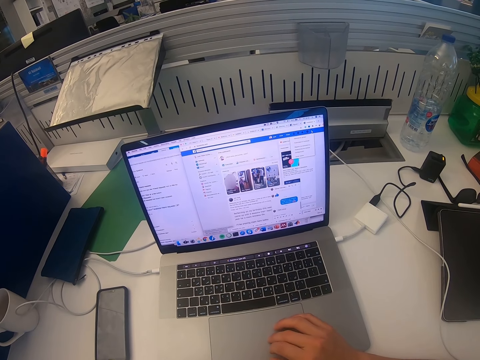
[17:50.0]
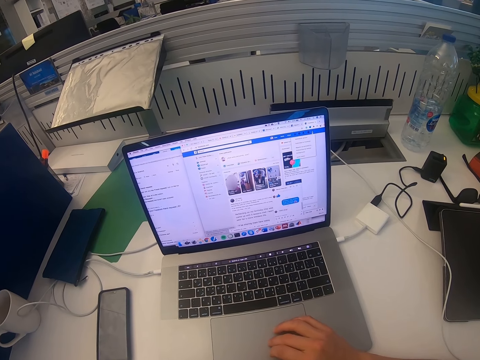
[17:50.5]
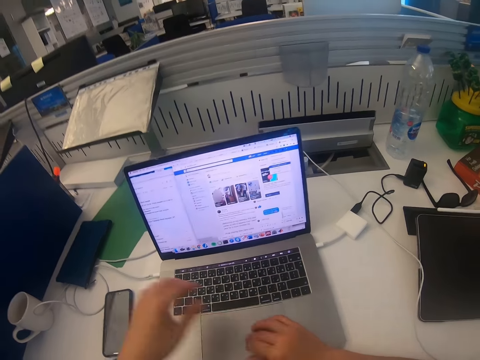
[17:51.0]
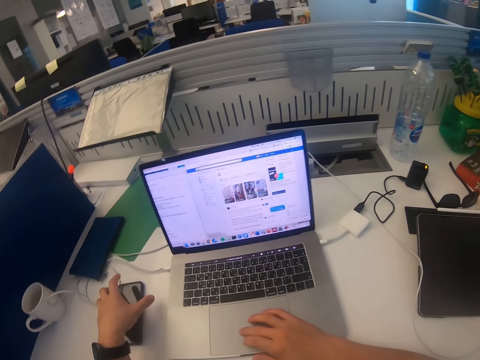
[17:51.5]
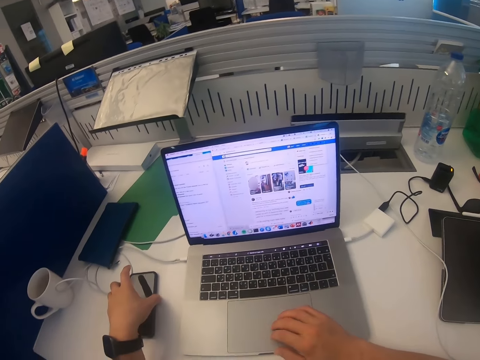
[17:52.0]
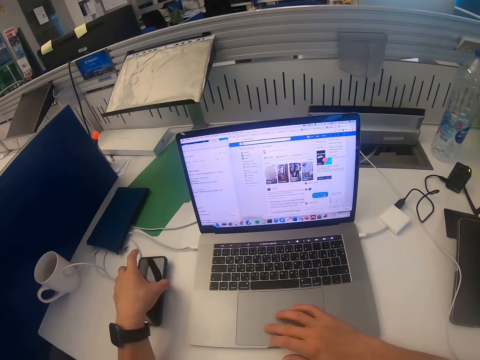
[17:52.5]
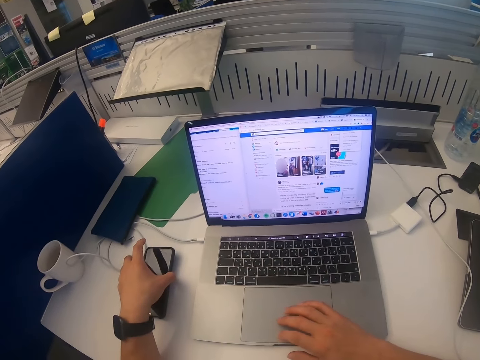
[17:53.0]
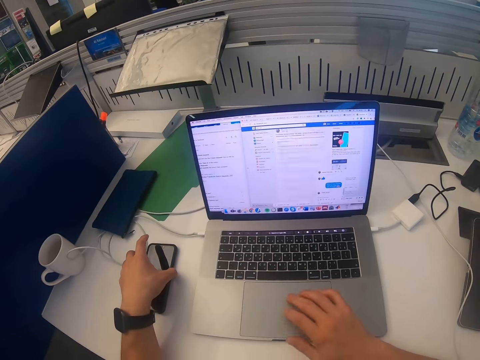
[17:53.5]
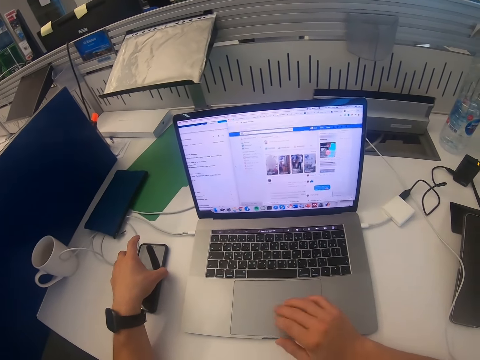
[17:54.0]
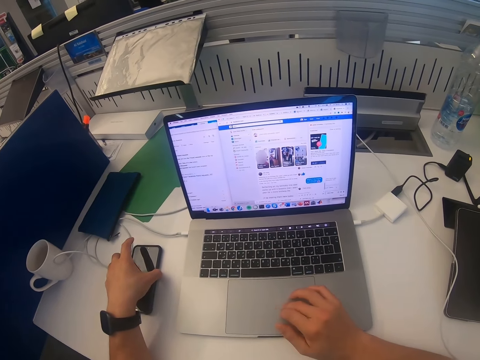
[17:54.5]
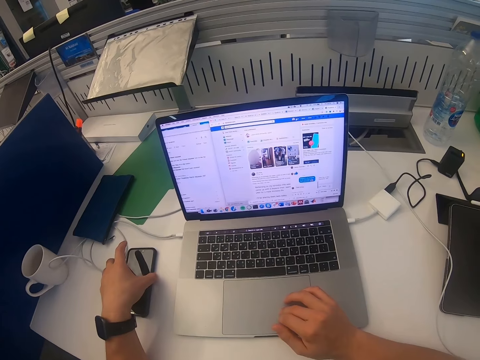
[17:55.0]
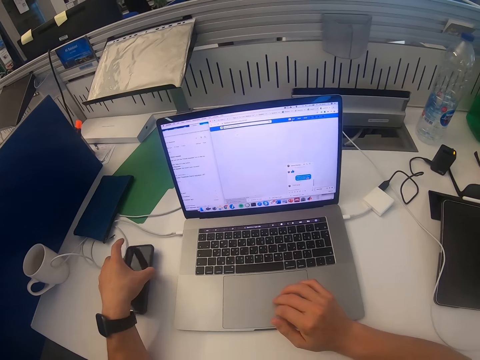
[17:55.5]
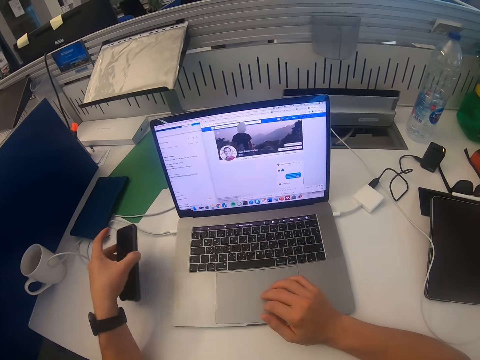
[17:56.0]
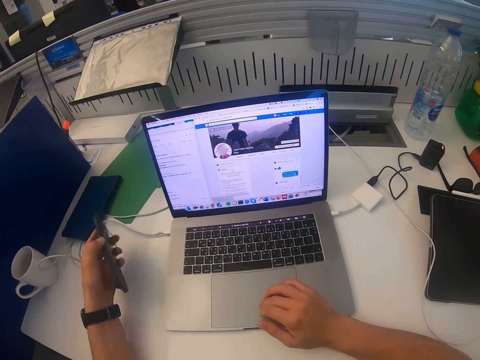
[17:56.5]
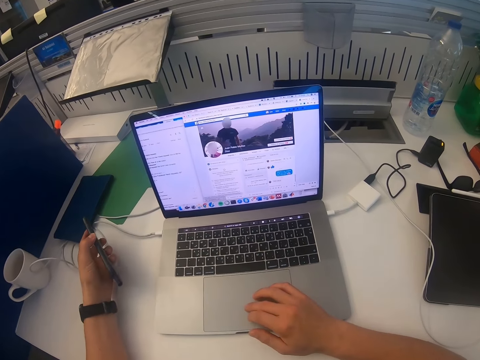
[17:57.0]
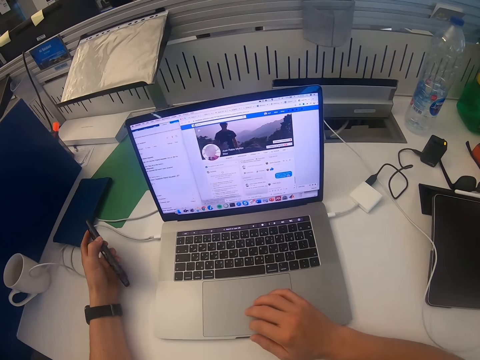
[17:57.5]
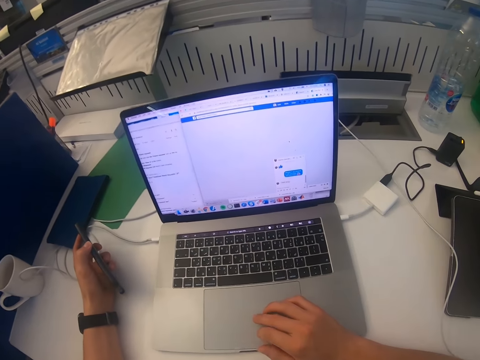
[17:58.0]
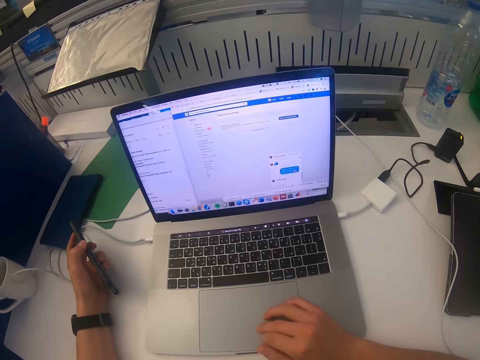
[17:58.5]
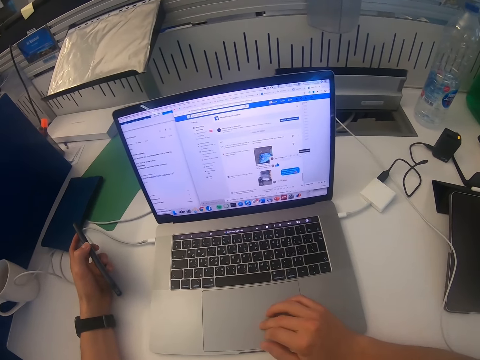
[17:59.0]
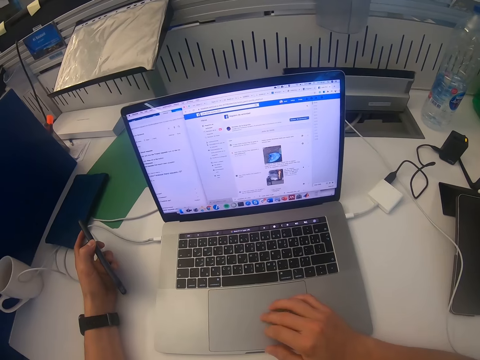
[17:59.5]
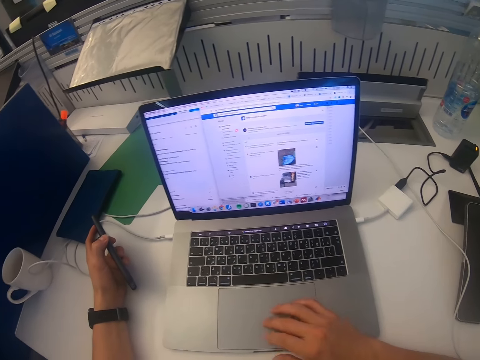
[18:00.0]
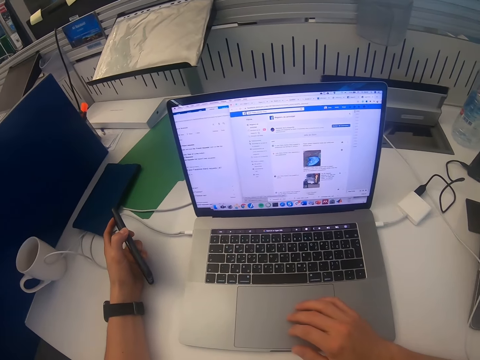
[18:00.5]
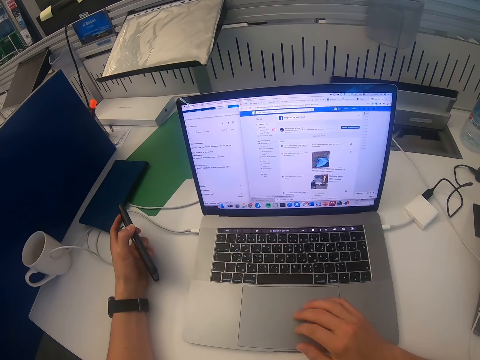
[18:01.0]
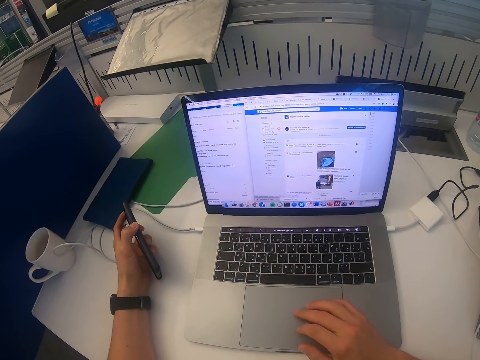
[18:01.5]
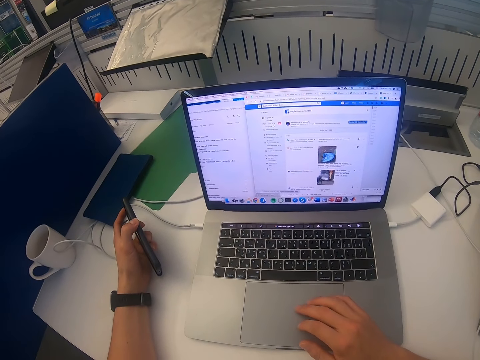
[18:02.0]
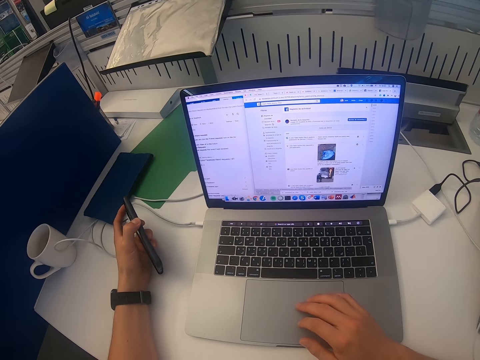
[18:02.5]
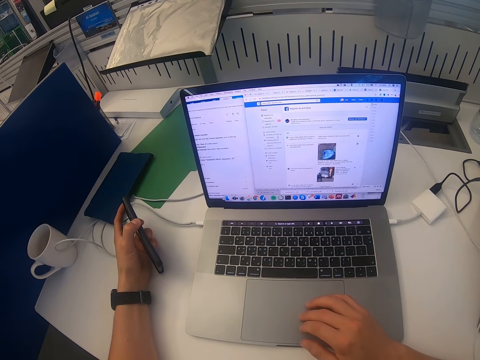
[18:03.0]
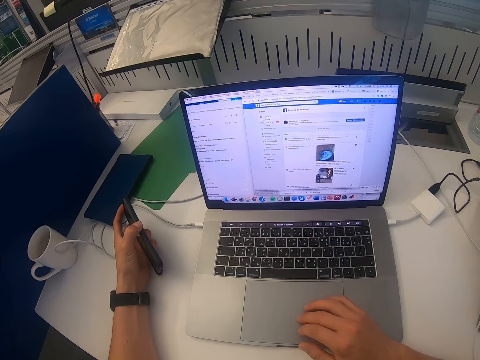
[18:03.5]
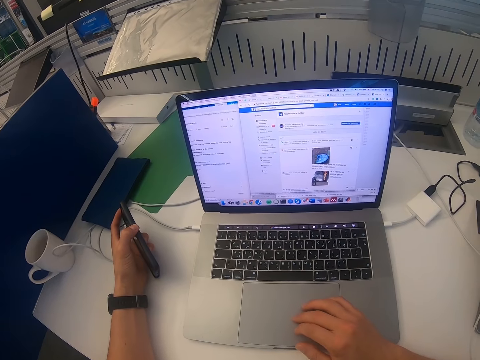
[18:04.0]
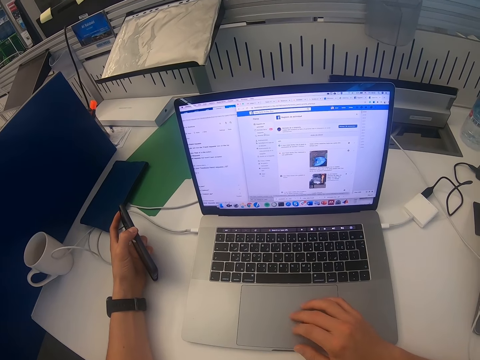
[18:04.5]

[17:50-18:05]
The camera wearer picks the phone from the table. They scroll the laptop.

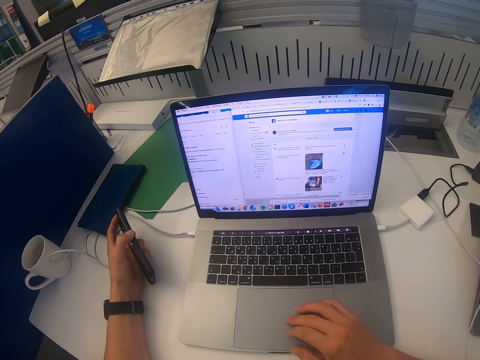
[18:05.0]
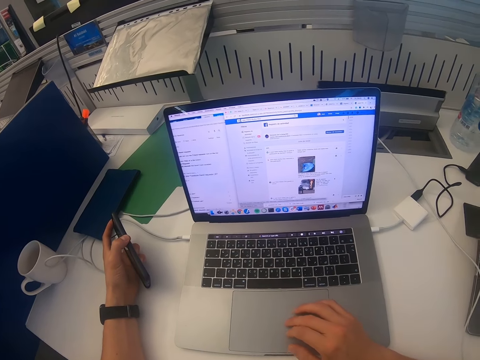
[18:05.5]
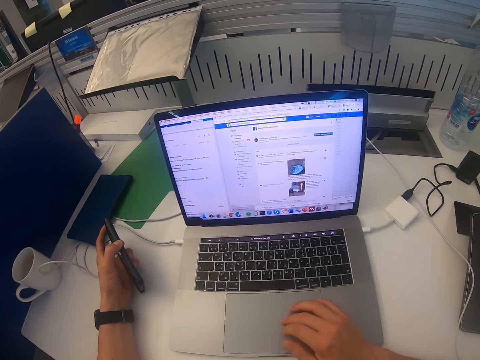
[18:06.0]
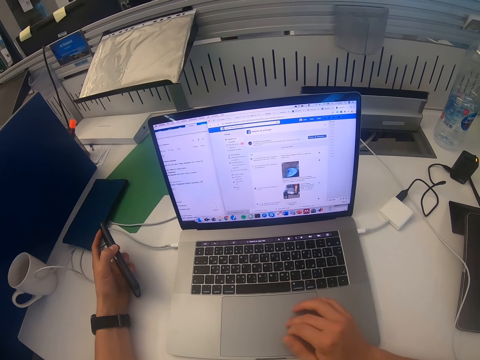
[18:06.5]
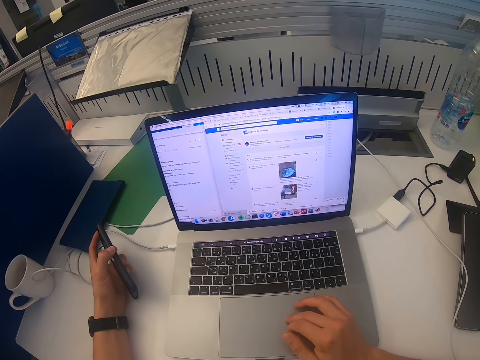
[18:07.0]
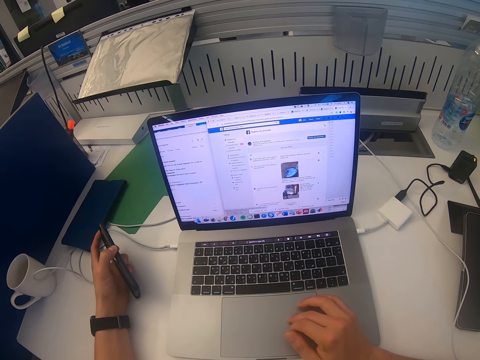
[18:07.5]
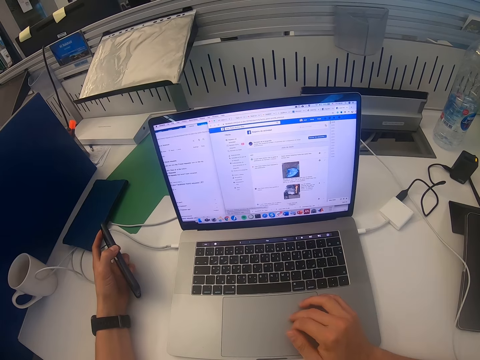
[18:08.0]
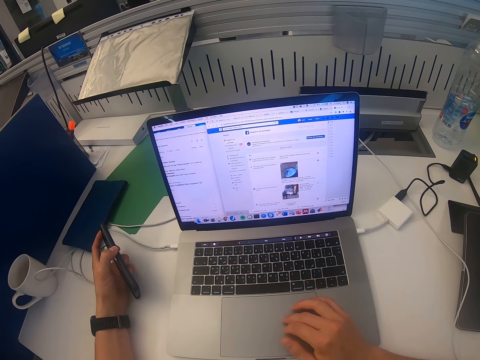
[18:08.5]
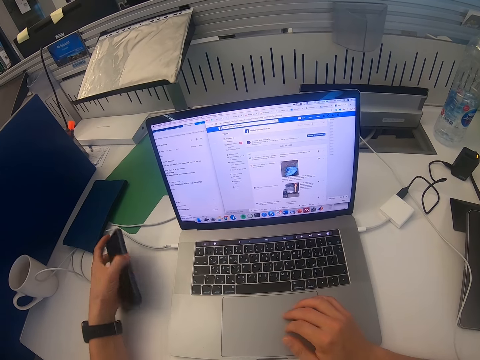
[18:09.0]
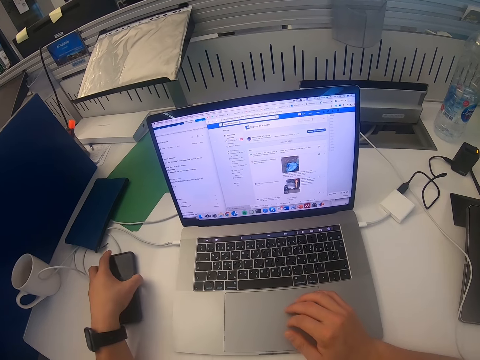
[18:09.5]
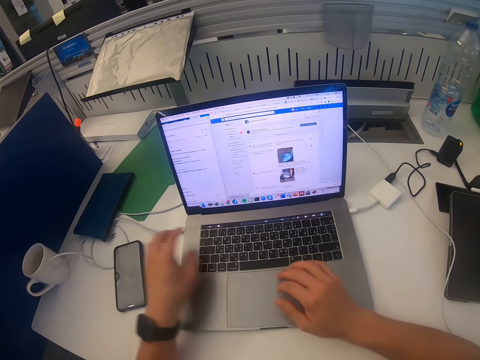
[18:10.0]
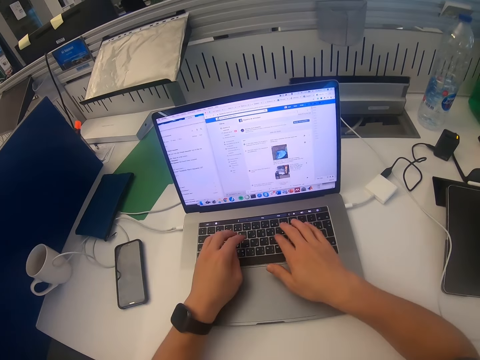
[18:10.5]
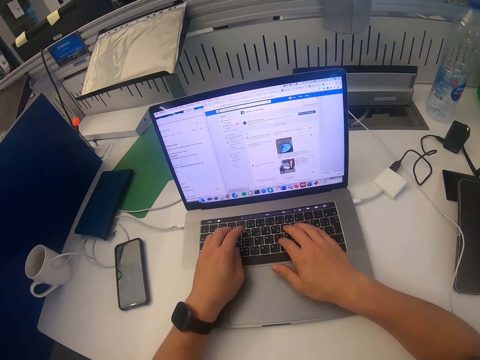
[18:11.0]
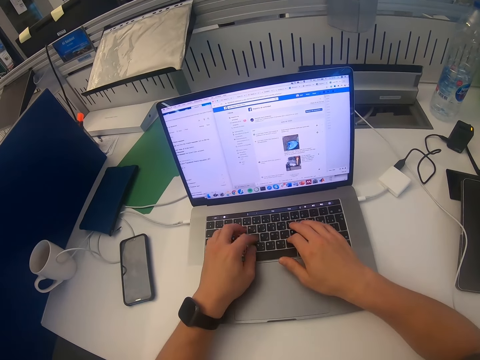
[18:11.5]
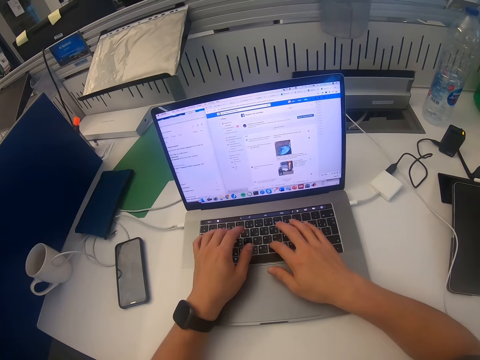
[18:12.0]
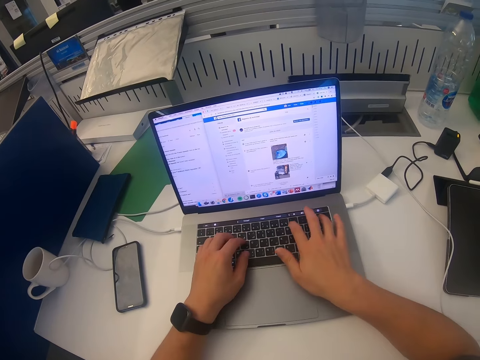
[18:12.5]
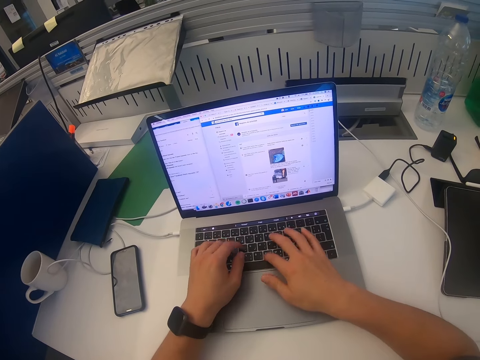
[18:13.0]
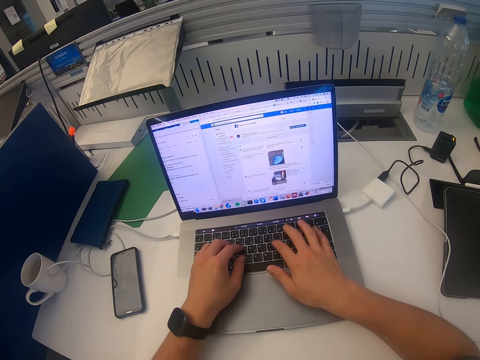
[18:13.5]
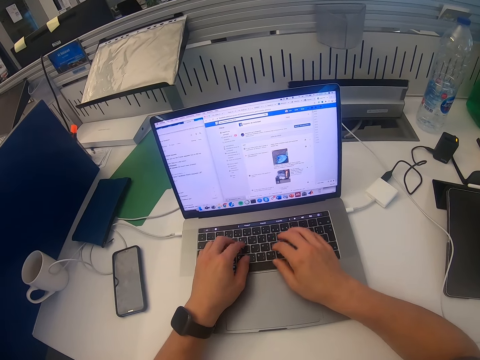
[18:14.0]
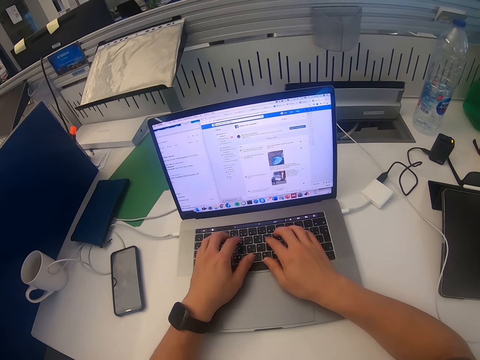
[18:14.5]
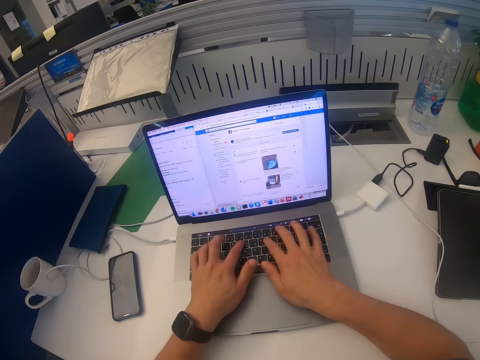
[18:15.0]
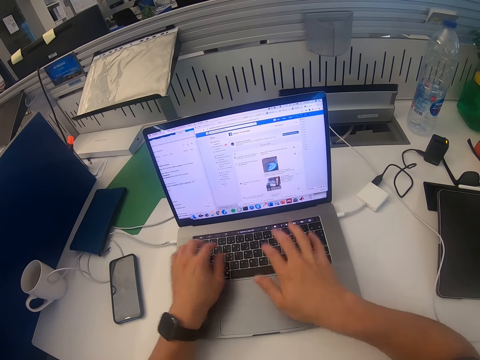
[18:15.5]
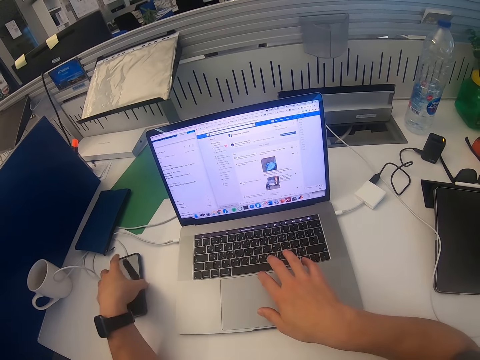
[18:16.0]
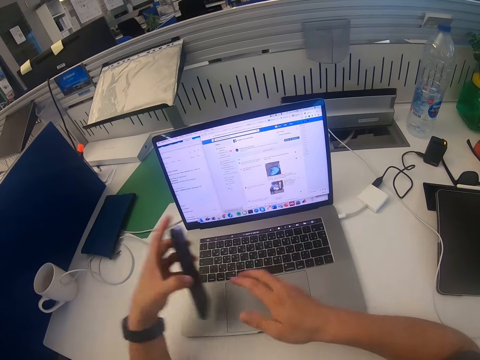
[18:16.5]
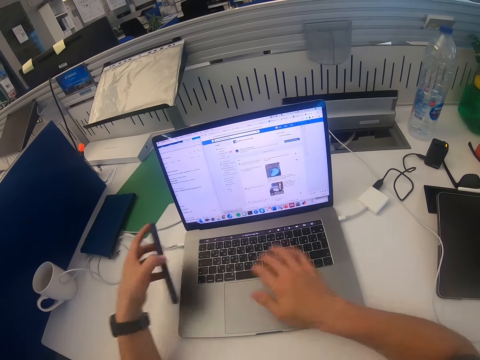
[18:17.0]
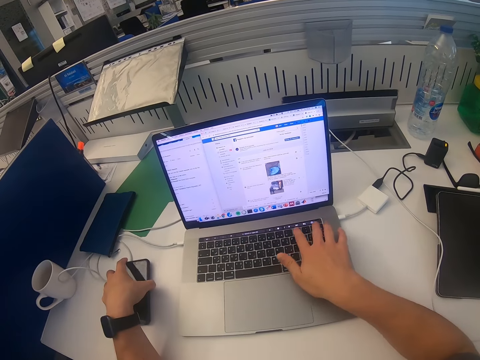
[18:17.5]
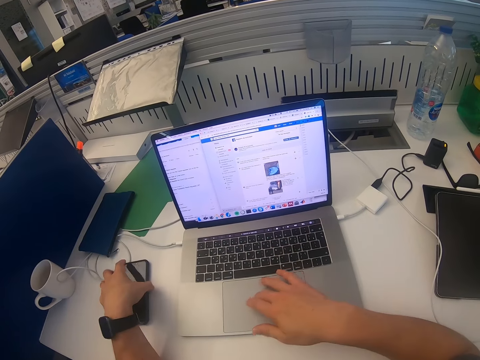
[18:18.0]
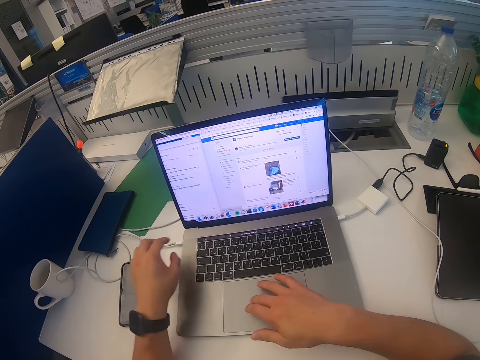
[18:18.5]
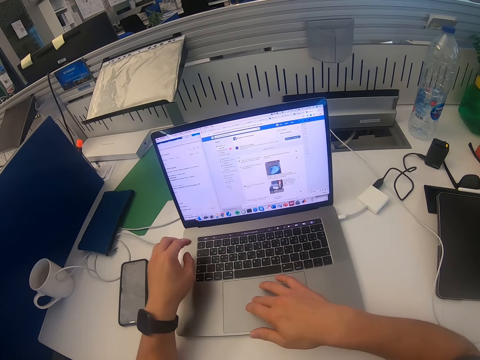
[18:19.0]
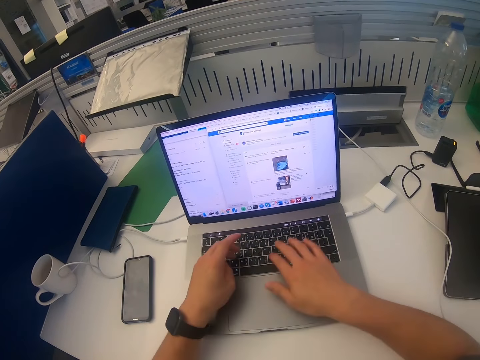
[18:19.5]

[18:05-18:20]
The camera wearer drops the phone on the table. They operate the laptop with both hands. They scroll the laptop. They pick the phone from the table. They put the phone on the table. They operate the laptop. They scroll the laptop.
